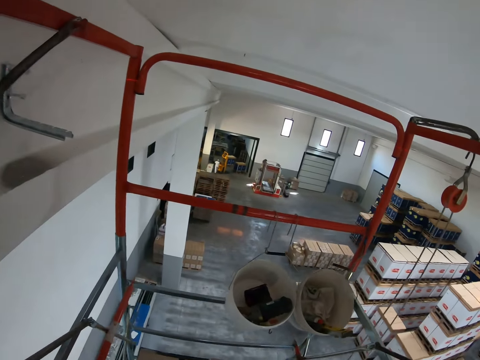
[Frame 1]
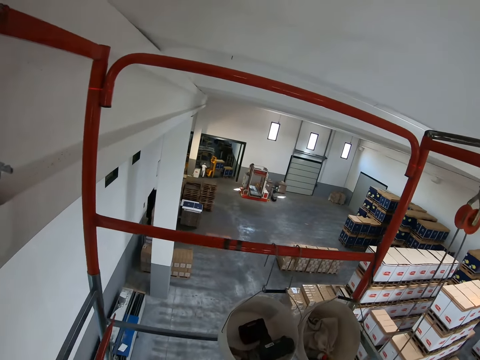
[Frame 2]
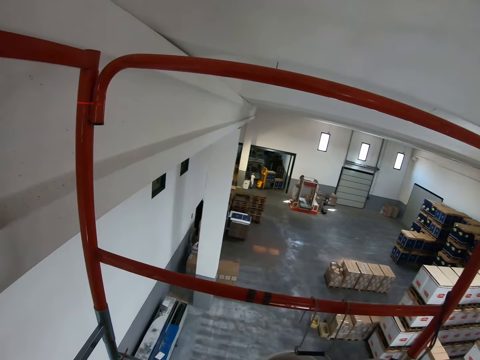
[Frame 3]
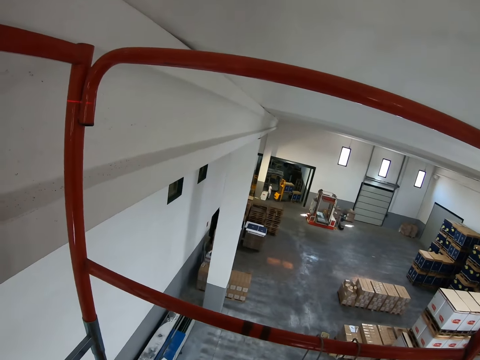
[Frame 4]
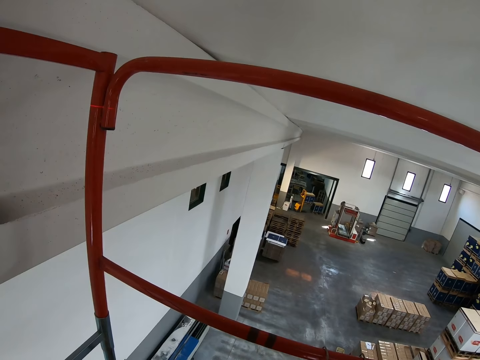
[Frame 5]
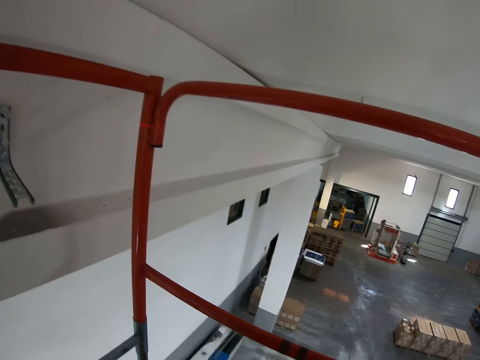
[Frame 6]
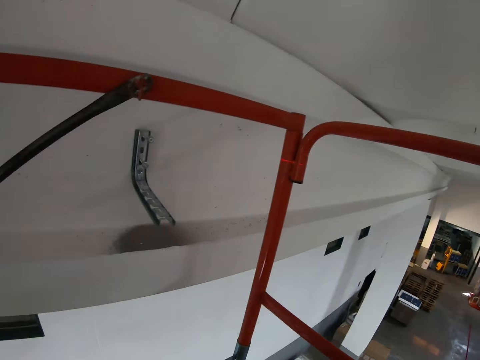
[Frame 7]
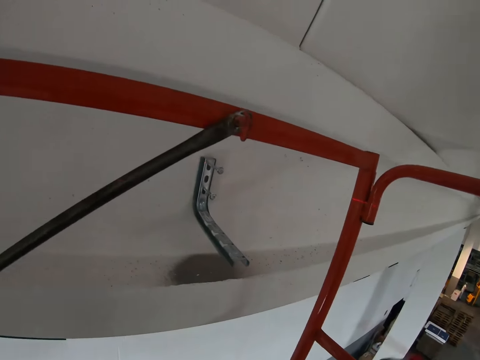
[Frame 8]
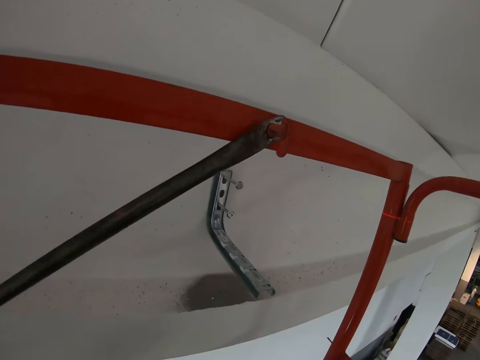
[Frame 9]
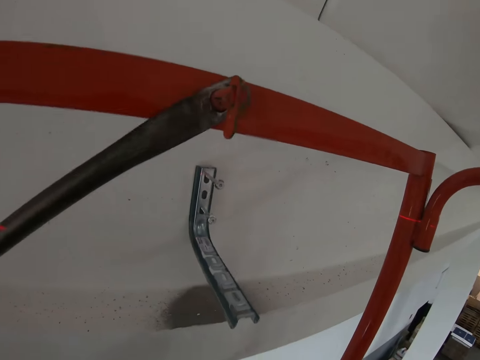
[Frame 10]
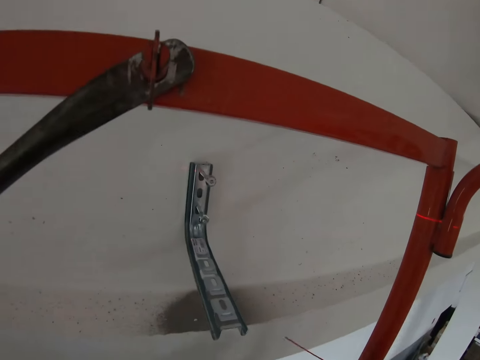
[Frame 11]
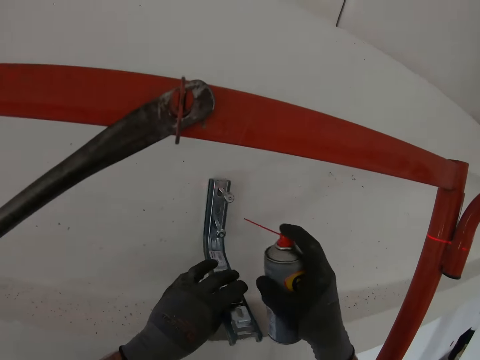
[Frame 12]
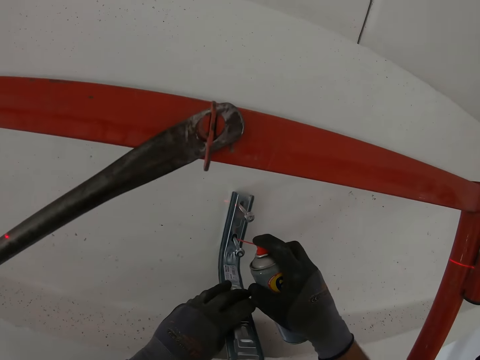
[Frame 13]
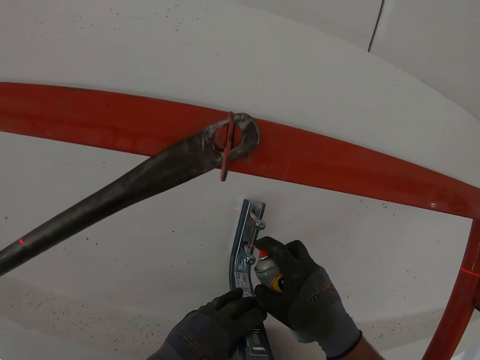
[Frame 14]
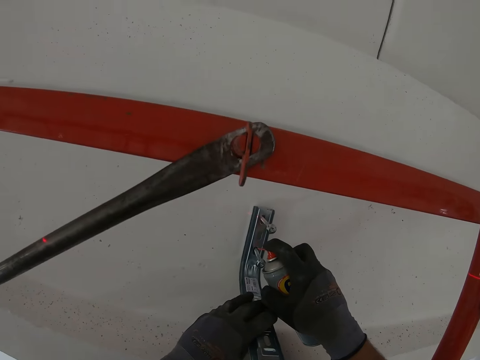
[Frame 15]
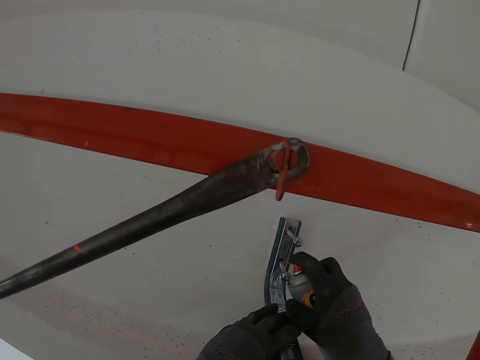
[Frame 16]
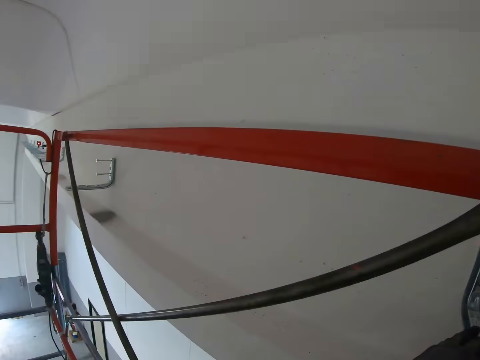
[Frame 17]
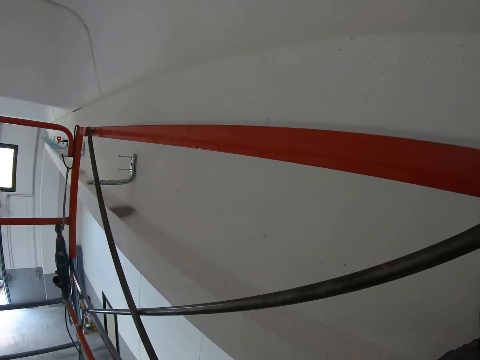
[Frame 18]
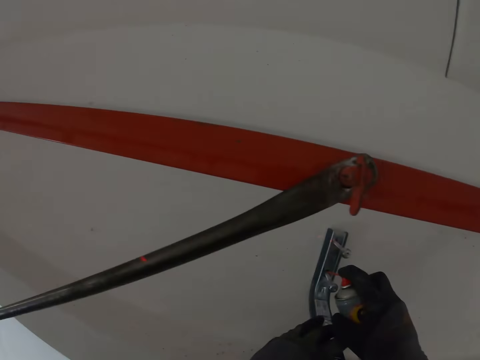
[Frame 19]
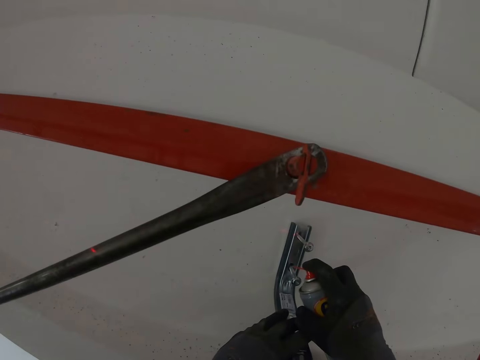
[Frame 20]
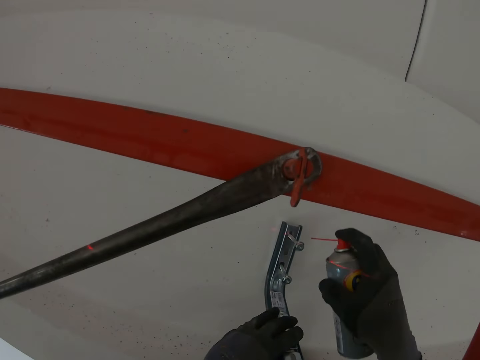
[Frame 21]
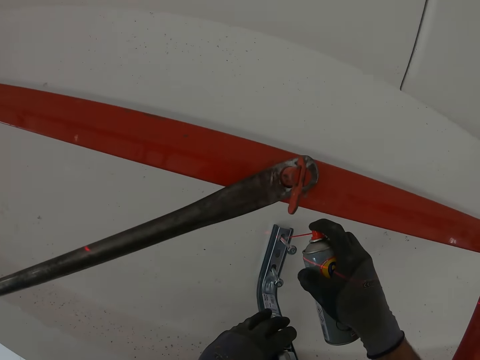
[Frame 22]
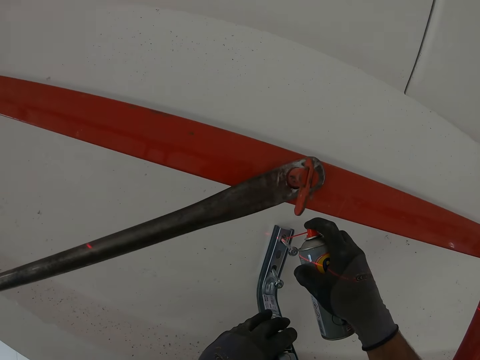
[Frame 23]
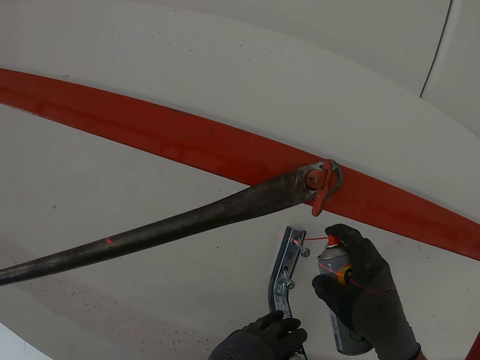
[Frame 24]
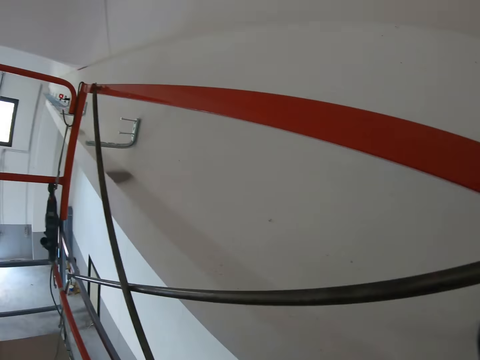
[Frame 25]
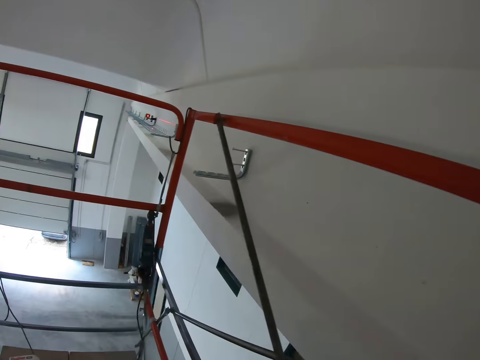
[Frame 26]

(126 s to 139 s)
The camera wearer walks right in the room. They apply glue on the bolts. They put something on a bolt.

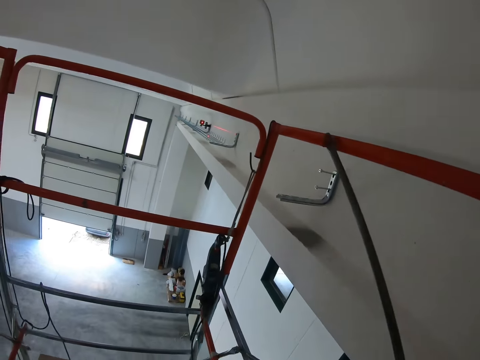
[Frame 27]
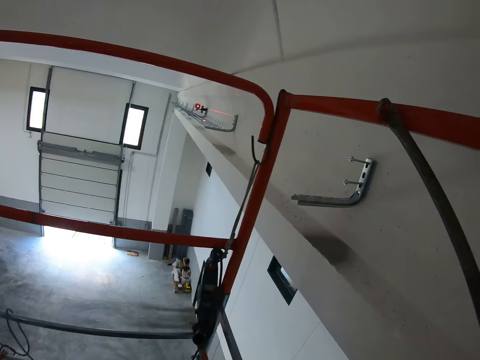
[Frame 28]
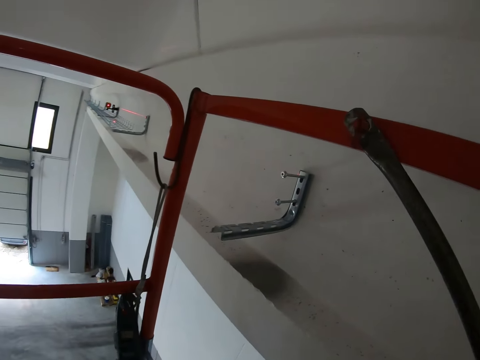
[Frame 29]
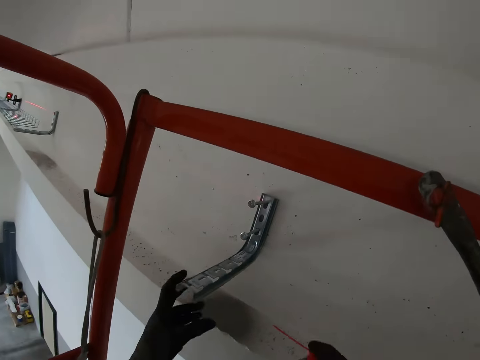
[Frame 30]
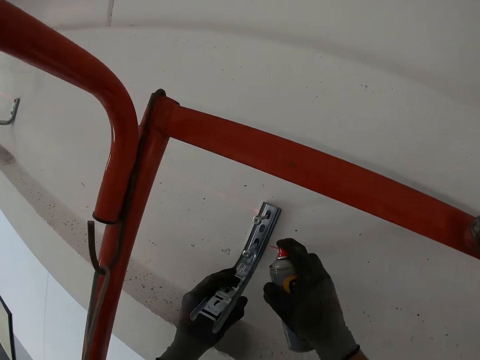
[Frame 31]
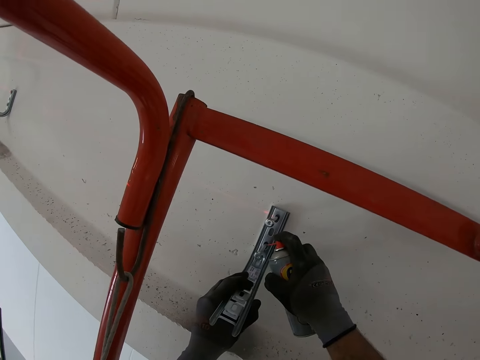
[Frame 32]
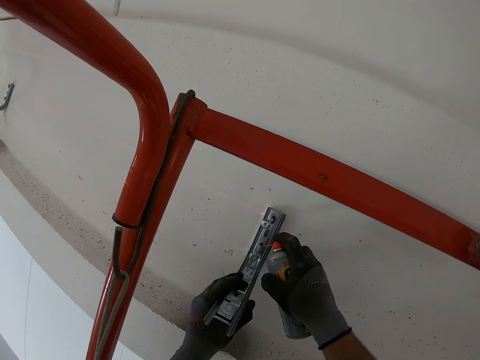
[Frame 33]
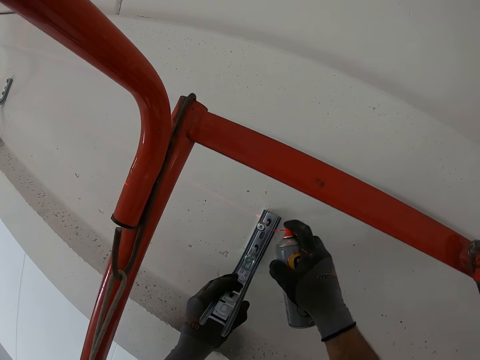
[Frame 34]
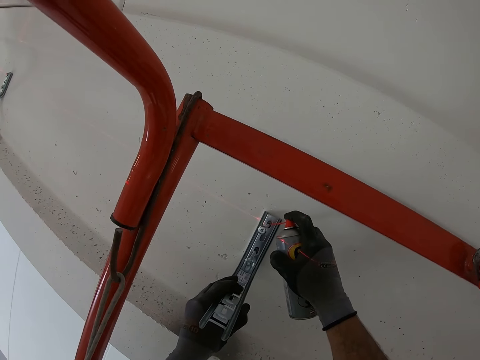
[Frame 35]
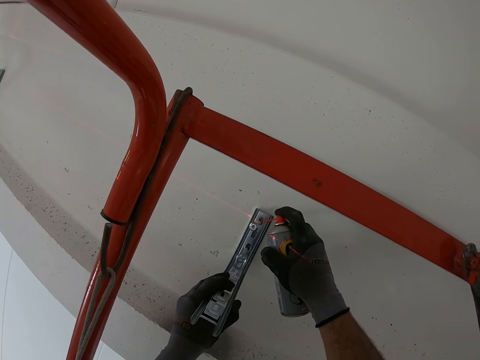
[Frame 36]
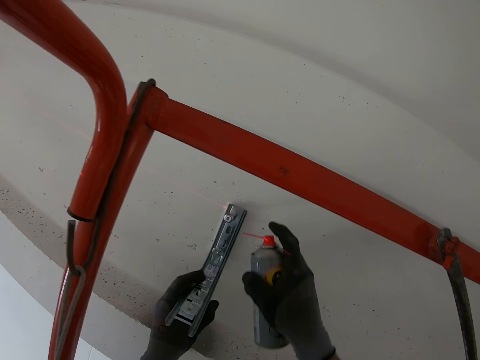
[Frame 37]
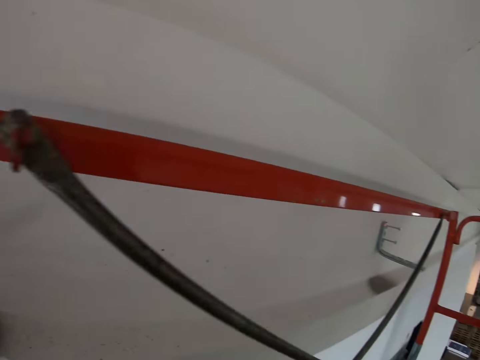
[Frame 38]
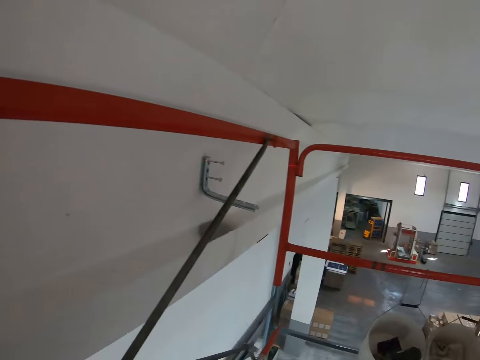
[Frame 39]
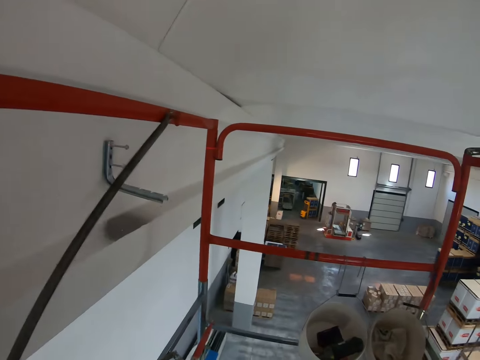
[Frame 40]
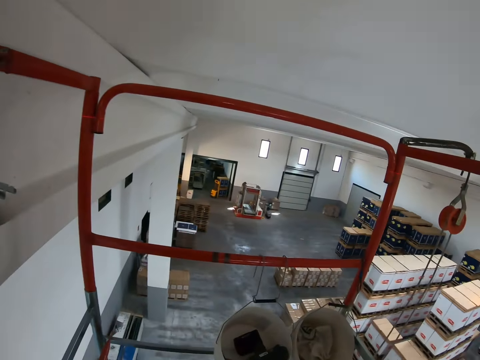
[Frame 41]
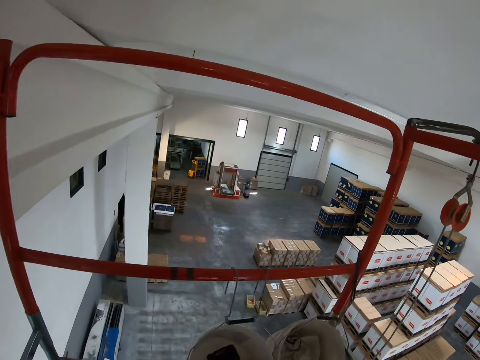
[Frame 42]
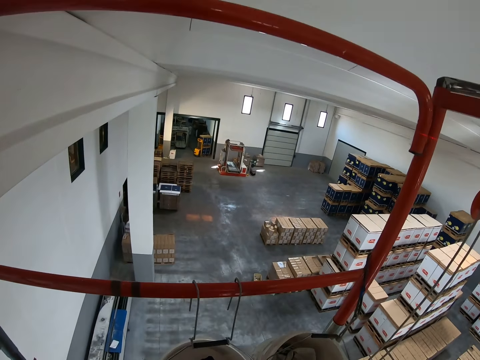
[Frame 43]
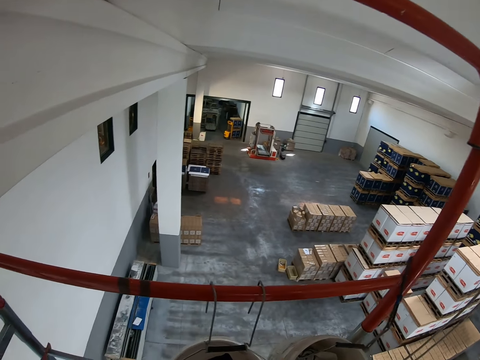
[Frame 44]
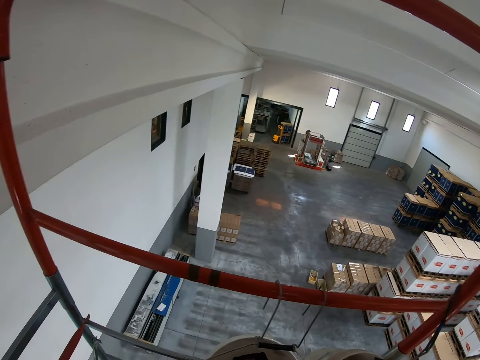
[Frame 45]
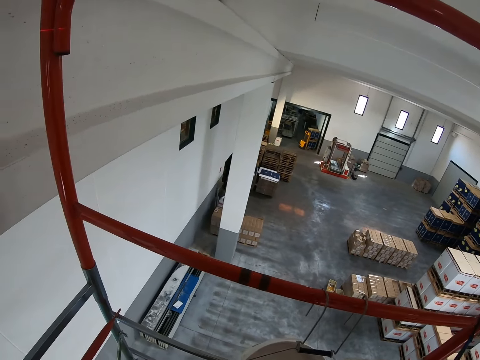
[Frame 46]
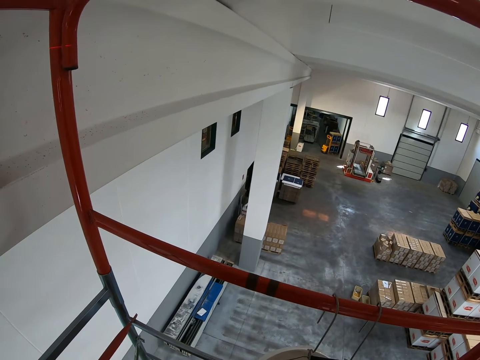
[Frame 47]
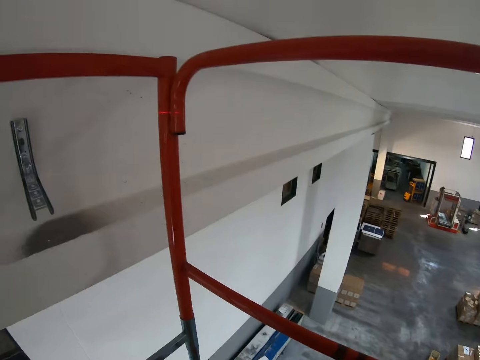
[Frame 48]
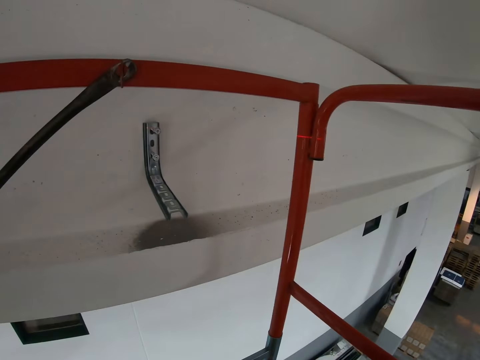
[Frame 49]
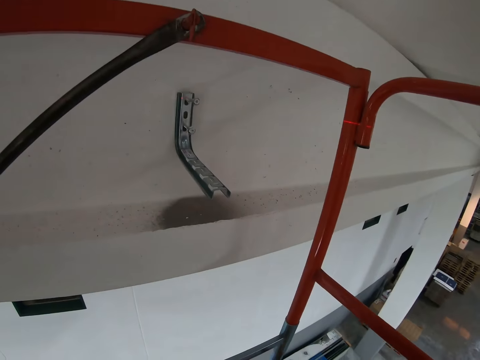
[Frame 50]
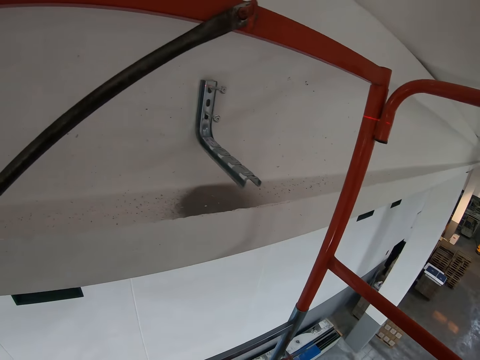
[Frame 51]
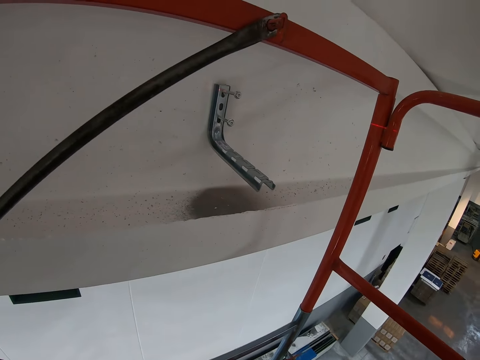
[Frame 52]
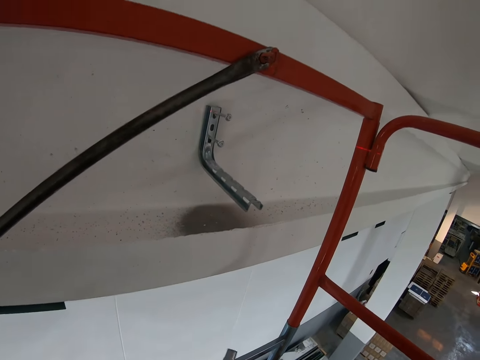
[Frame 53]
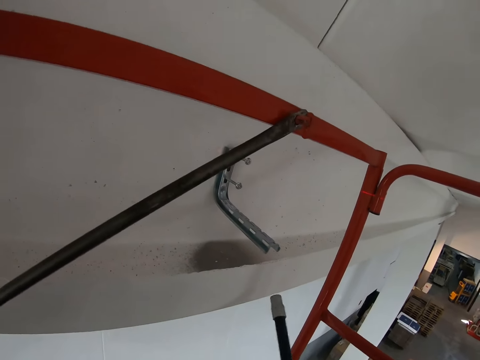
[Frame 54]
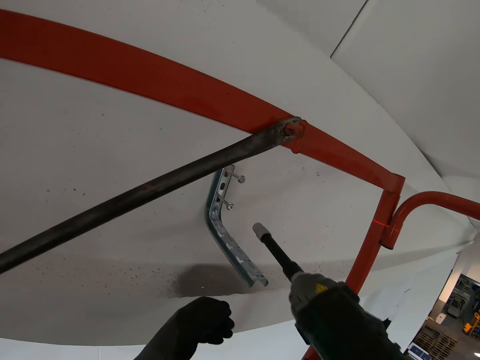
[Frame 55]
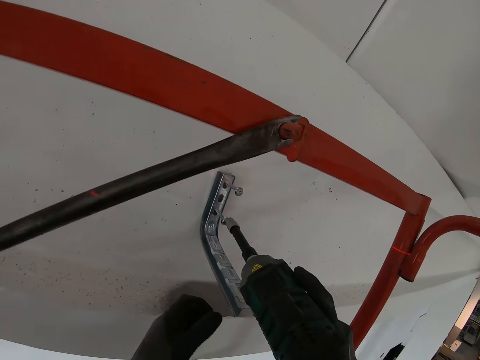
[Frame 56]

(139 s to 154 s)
The camera wearer walks in the room. They hold the hook. They apply glue on the bolts. They put something on a bolt. They walk right in the room.
